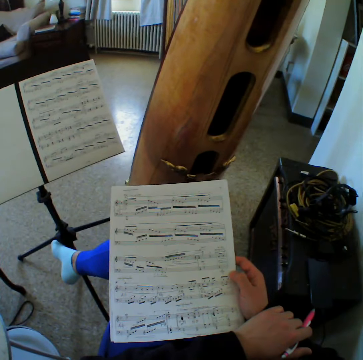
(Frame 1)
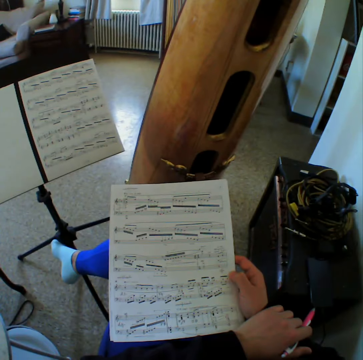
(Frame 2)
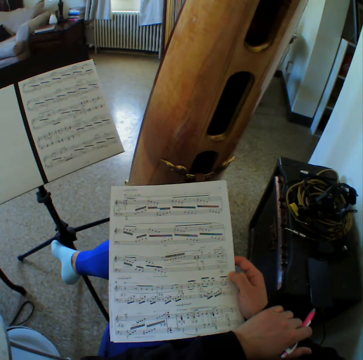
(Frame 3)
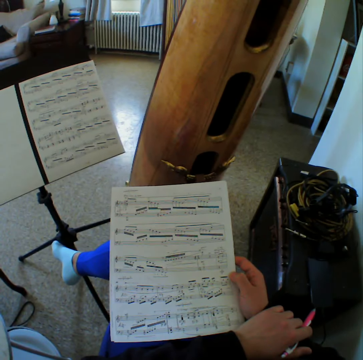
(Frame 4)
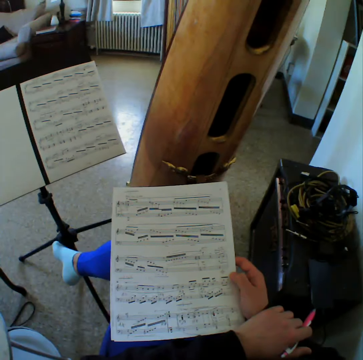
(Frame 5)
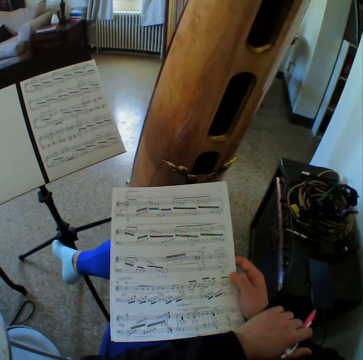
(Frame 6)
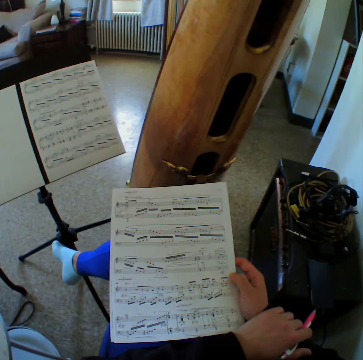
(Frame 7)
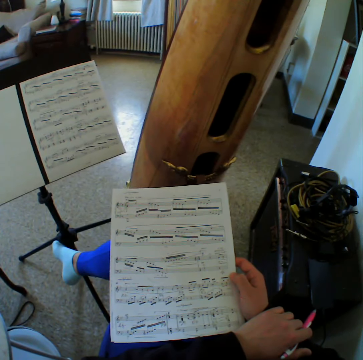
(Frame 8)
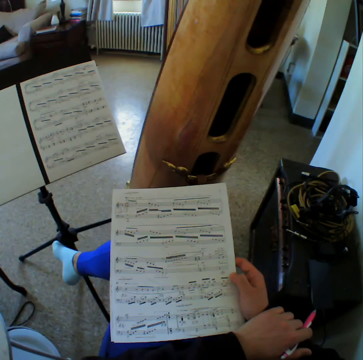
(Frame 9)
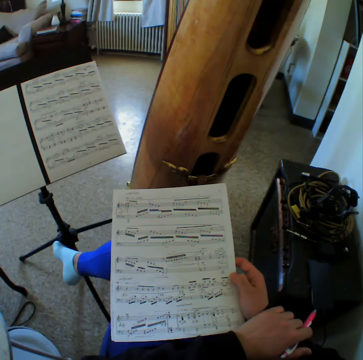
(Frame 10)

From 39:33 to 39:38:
The camera wearer holds the music sheet in her right hand.

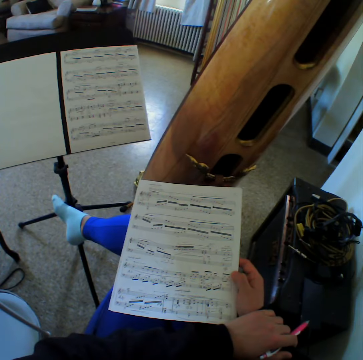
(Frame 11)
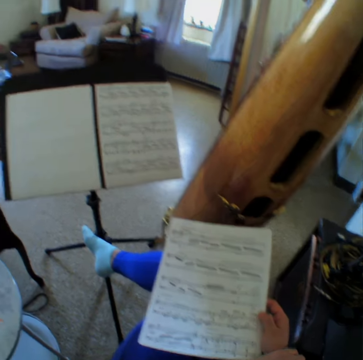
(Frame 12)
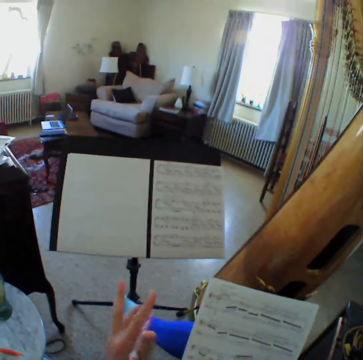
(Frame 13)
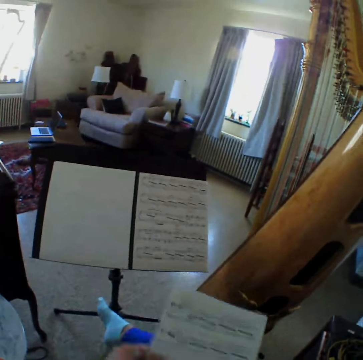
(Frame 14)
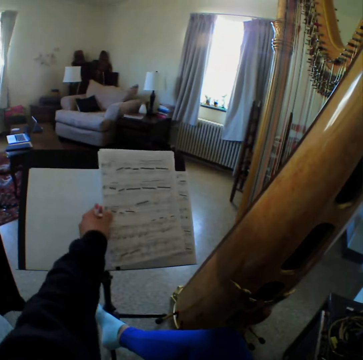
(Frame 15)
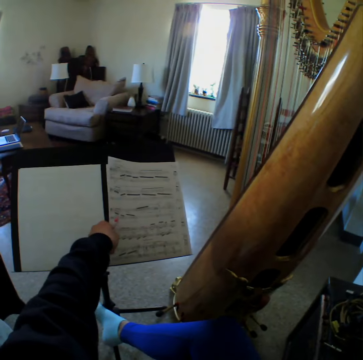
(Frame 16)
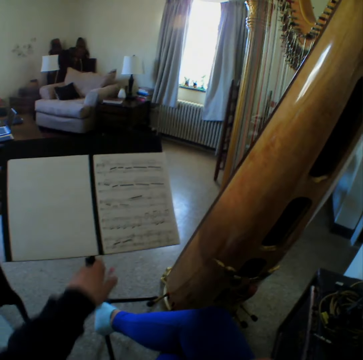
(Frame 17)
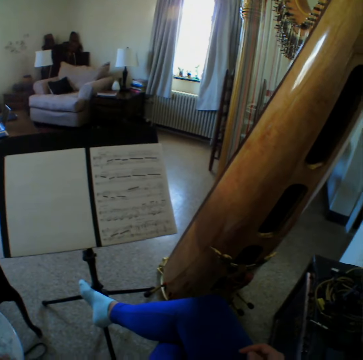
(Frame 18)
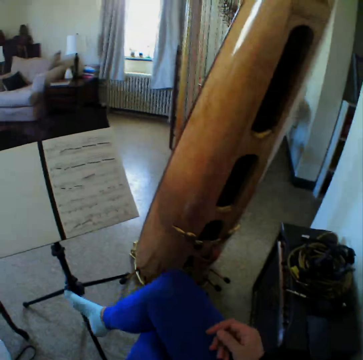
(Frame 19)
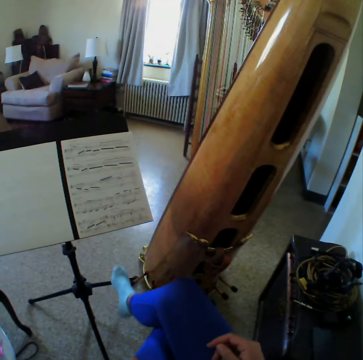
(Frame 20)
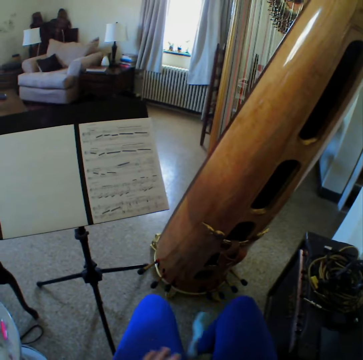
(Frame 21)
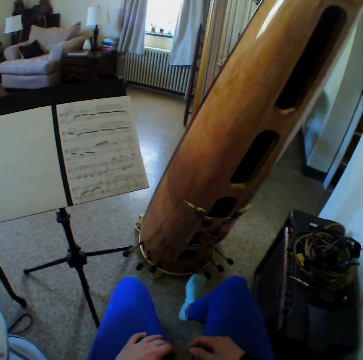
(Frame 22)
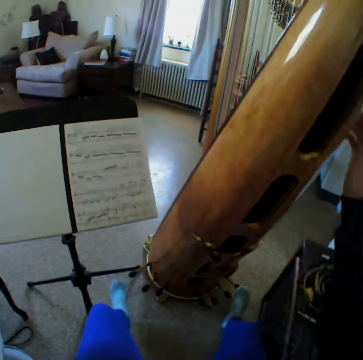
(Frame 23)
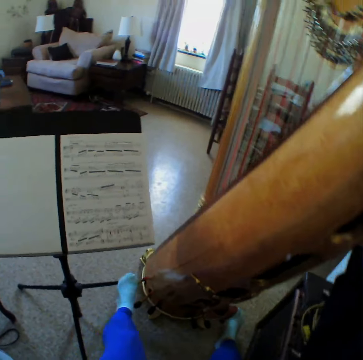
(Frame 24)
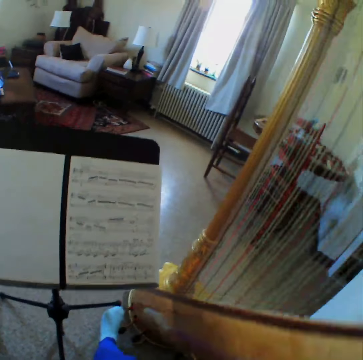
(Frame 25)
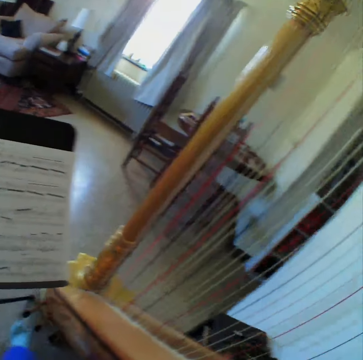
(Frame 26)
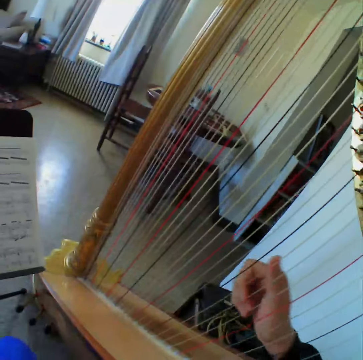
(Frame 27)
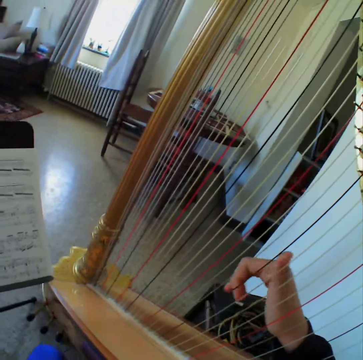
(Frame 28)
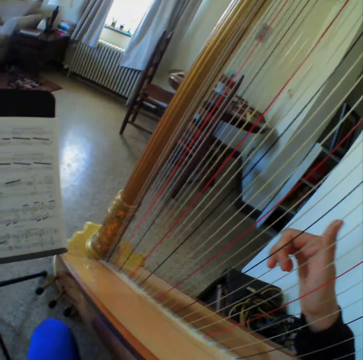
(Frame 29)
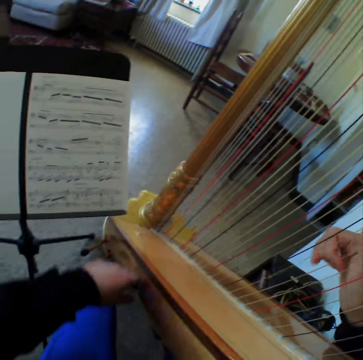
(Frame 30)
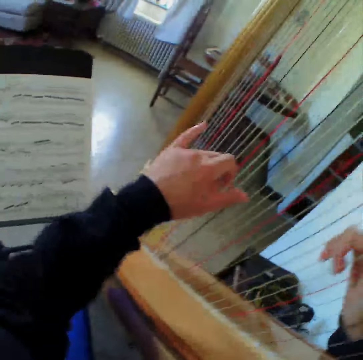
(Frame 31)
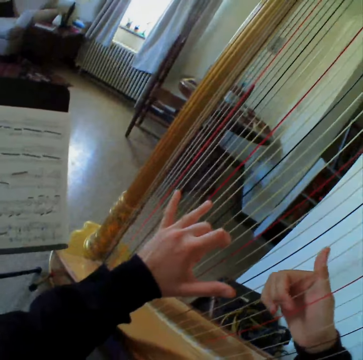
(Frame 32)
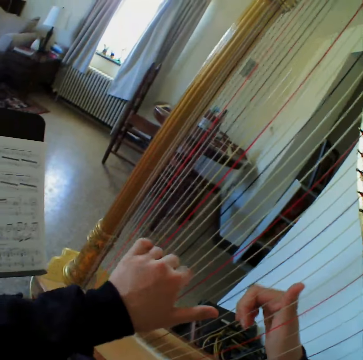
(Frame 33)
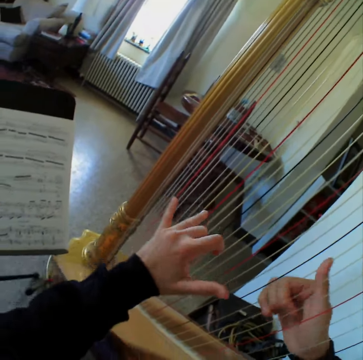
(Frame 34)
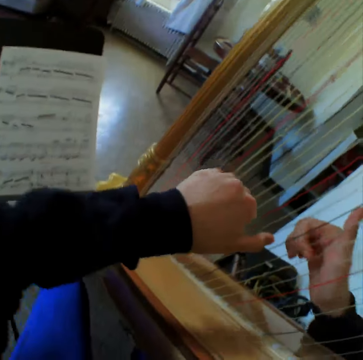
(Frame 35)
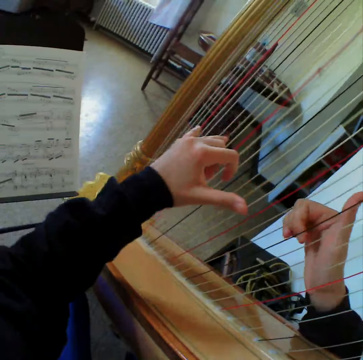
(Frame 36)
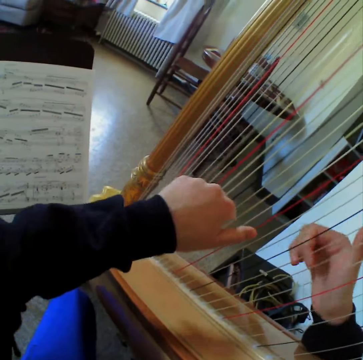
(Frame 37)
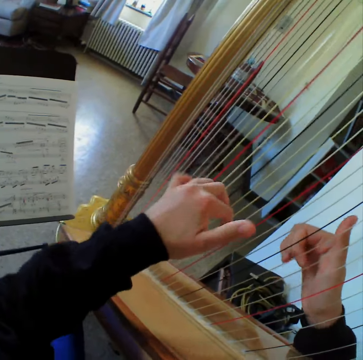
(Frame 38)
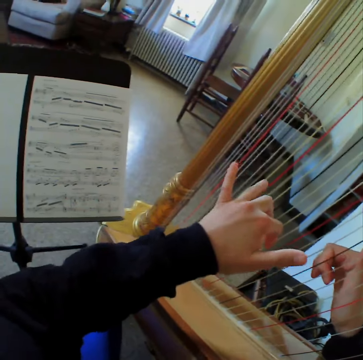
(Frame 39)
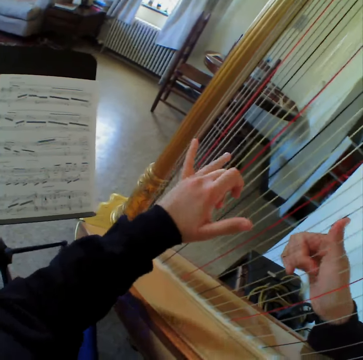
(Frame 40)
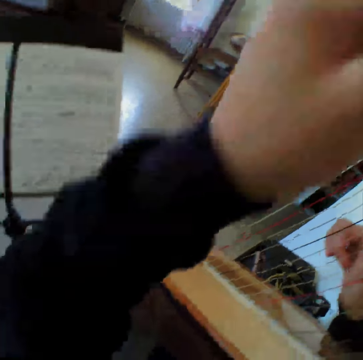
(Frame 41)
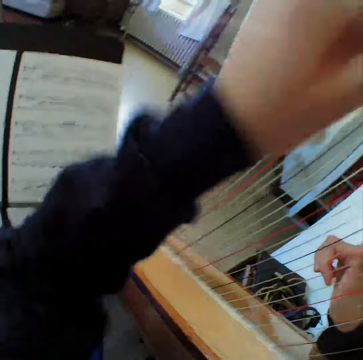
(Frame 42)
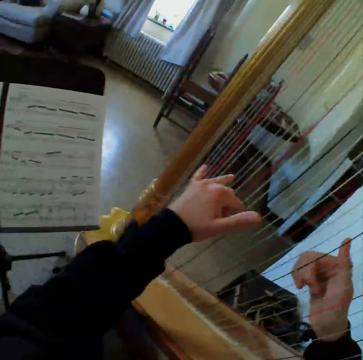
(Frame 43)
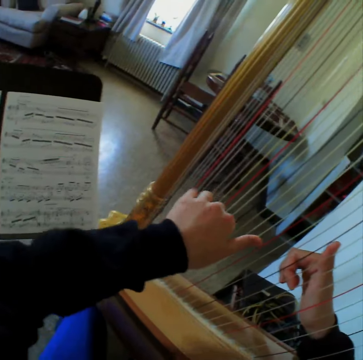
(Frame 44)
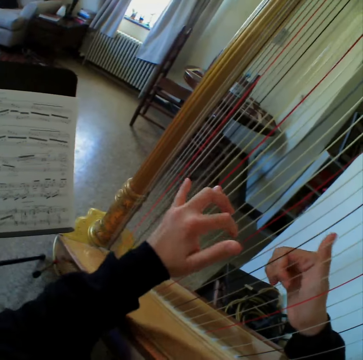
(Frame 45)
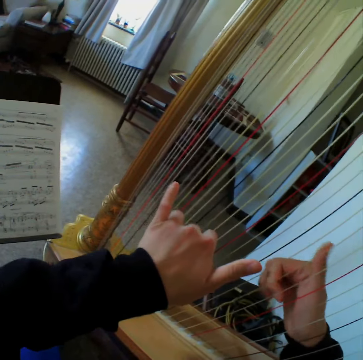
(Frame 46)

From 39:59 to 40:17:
The camera wearer keeps the rest of the music sheet back on the bookstand. She looks around the room. She moves the leg. She holds the guitar. She adjusts her harp. She starts to play the harp again.

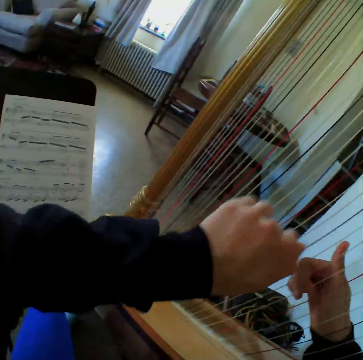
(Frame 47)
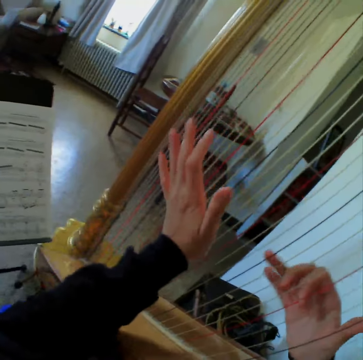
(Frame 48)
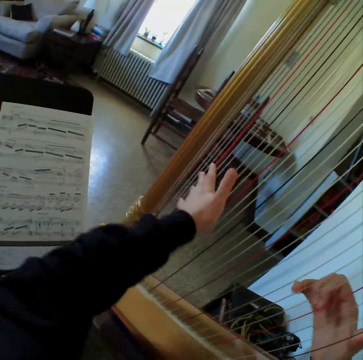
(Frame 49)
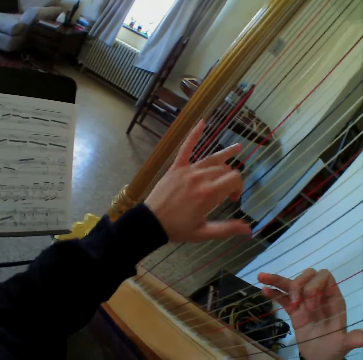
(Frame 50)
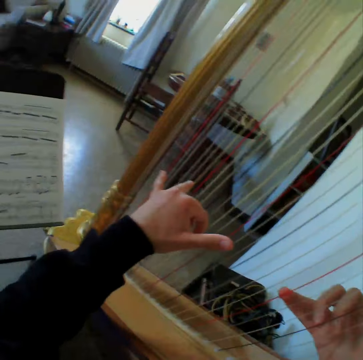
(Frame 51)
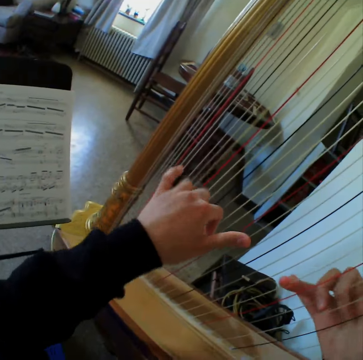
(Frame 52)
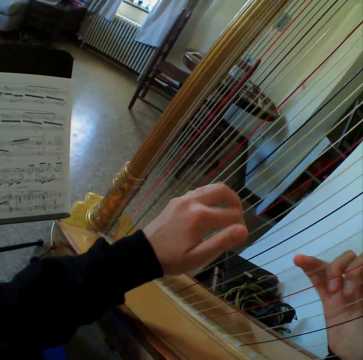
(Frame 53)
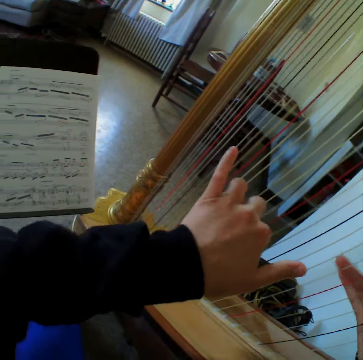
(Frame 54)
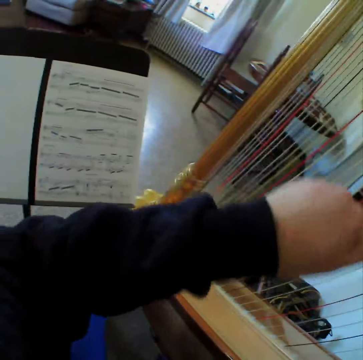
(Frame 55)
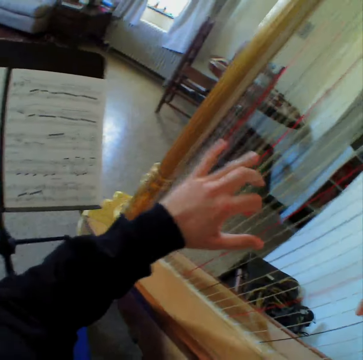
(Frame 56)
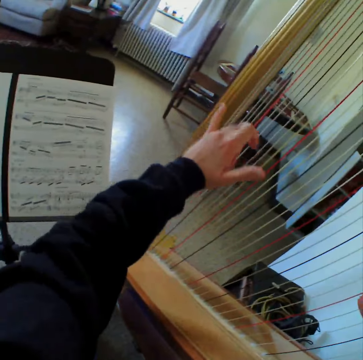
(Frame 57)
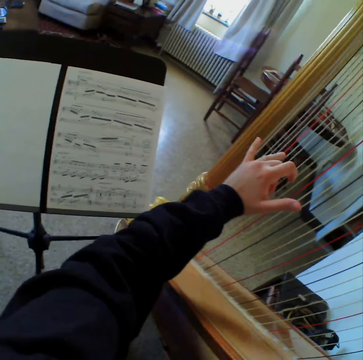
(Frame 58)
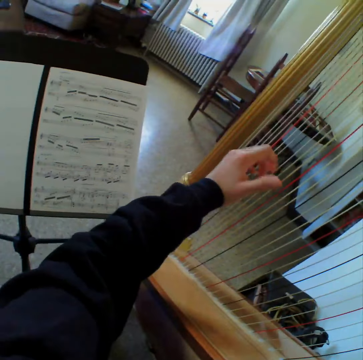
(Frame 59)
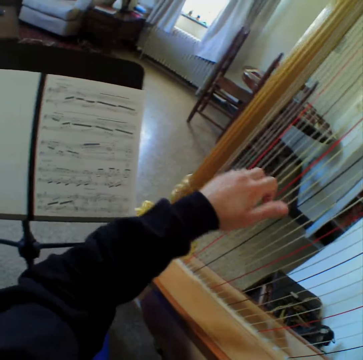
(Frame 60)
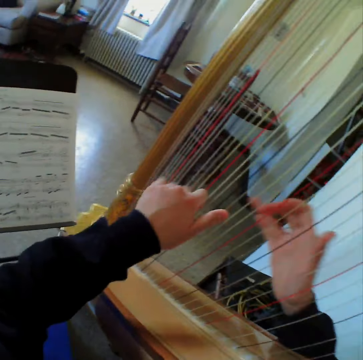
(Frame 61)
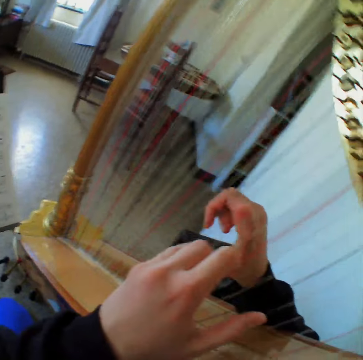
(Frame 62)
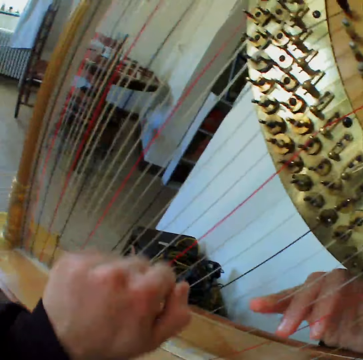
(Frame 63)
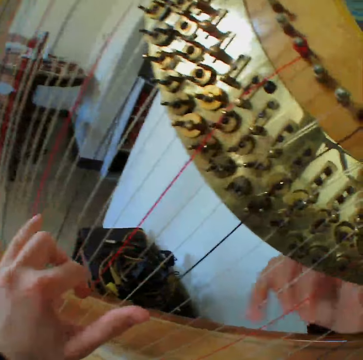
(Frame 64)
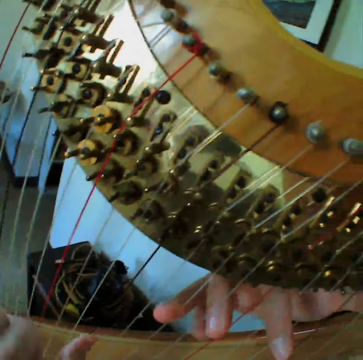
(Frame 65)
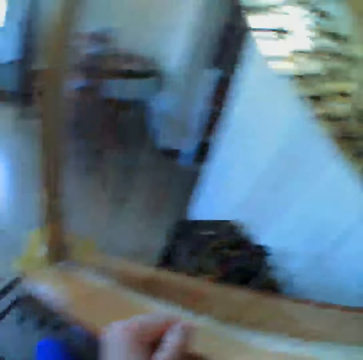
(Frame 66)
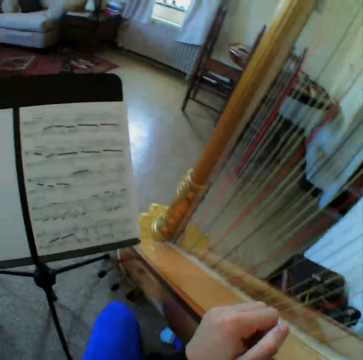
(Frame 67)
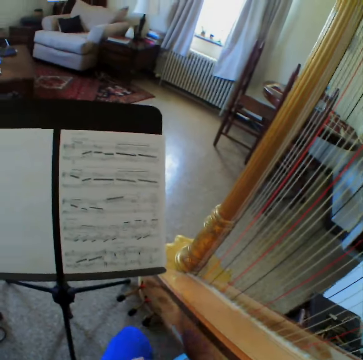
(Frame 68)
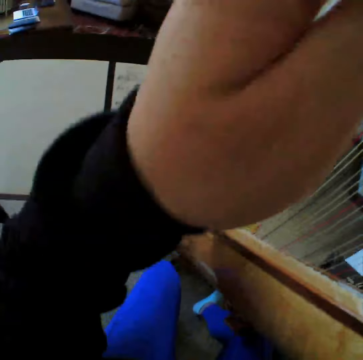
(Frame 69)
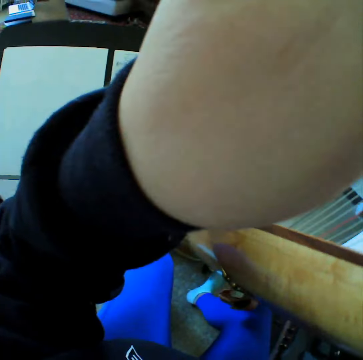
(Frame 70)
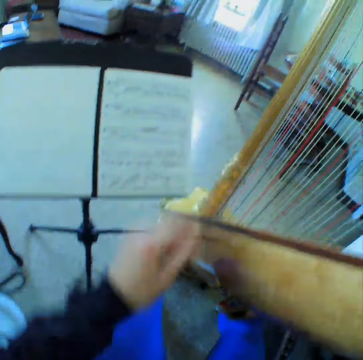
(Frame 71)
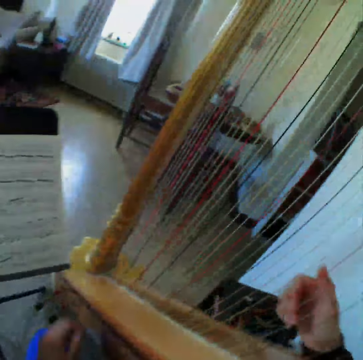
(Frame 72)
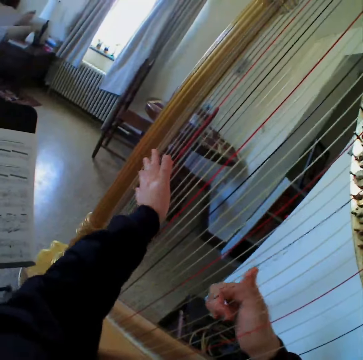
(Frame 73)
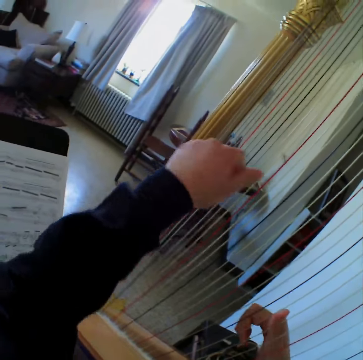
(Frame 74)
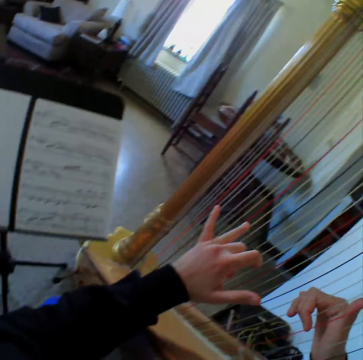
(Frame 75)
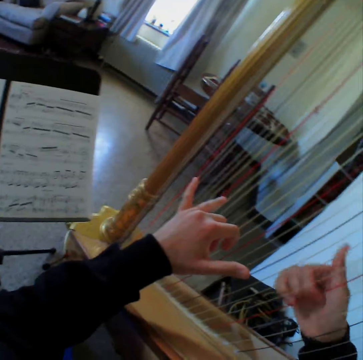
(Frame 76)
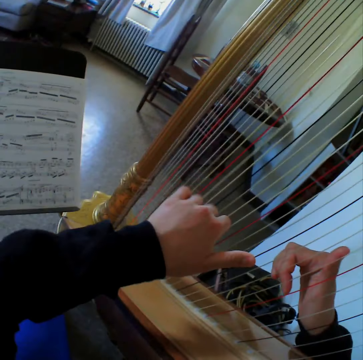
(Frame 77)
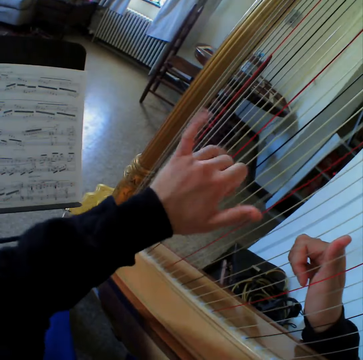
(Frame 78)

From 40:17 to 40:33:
The camera wearer reads the music paper. She plays the guitar. She reads the music paper. She holds an object. She touches the camera with her left hand. She starts to play the harp again.
